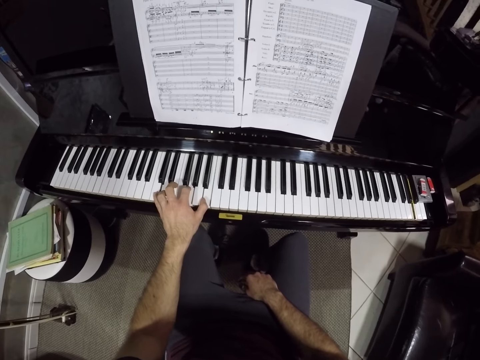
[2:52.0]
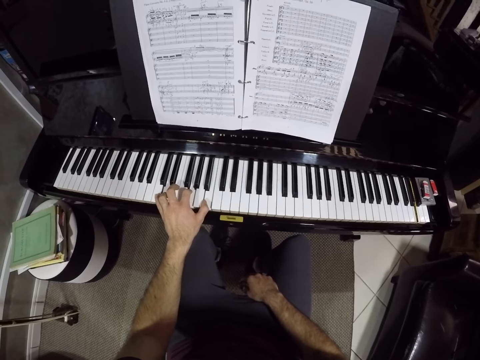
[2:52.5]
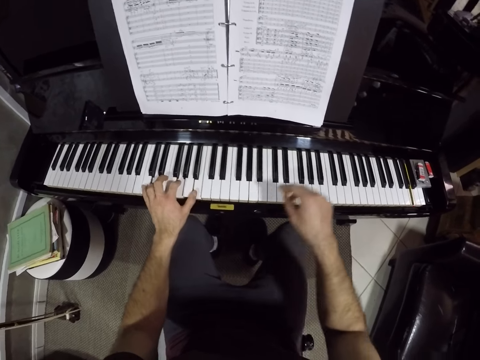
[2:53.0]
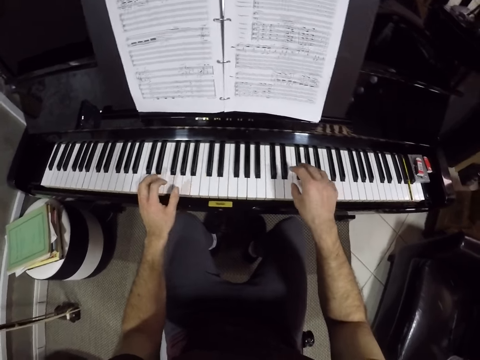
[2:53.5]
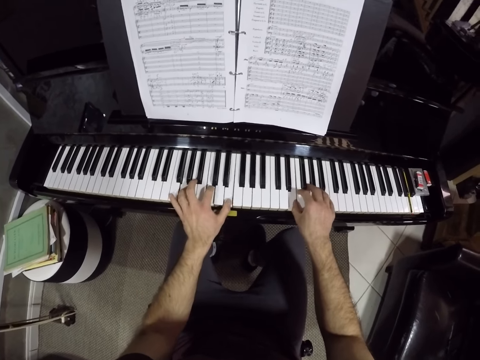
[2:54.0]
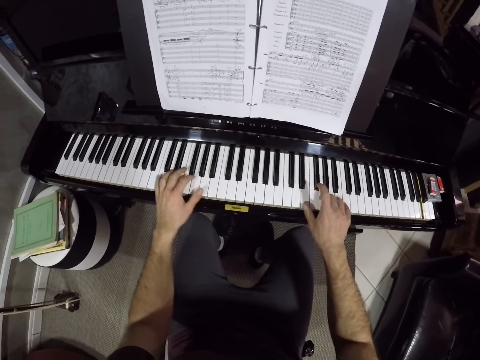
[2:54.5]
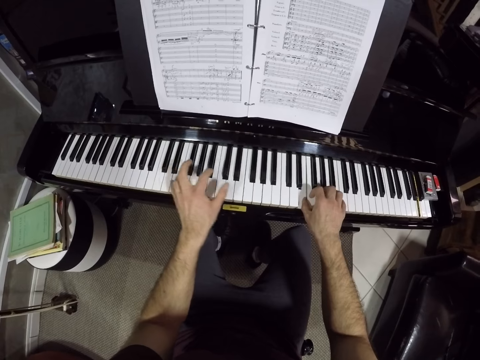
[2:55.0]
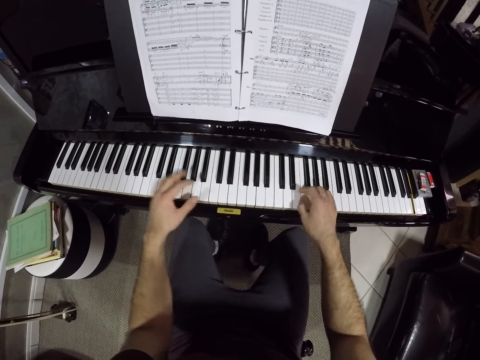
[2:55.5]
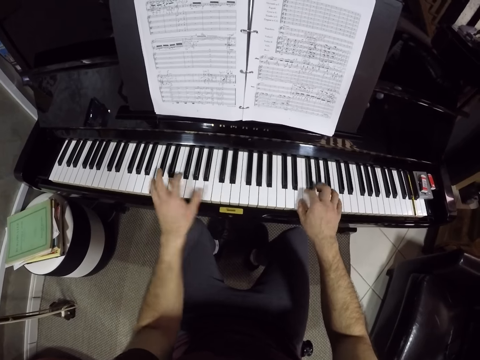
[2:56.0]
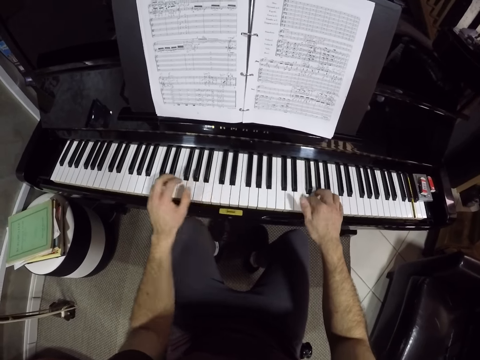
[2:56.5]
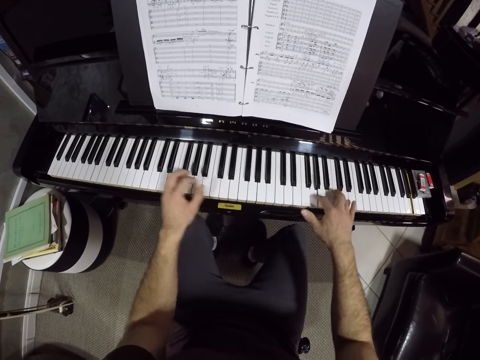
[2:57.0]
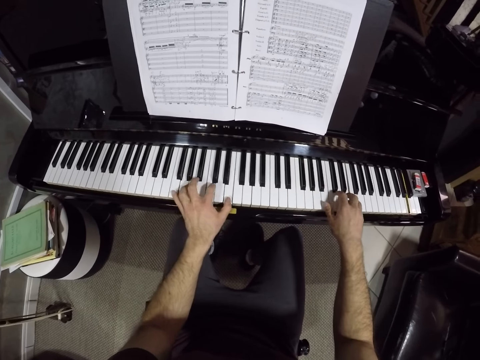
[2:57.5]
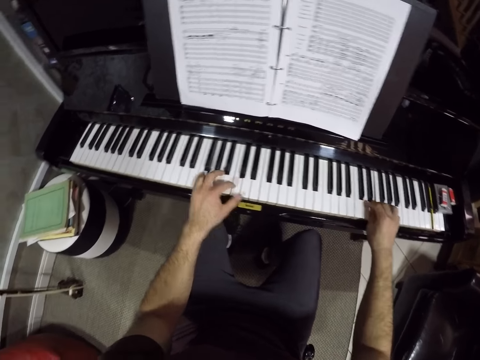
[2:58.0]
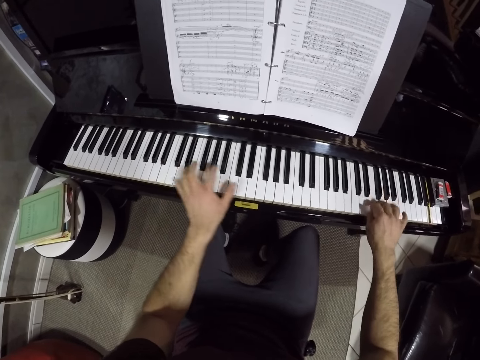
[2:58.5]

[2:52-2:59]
The camera wearer plays the piano with both hands.

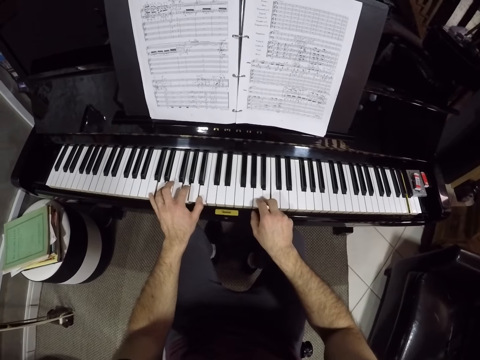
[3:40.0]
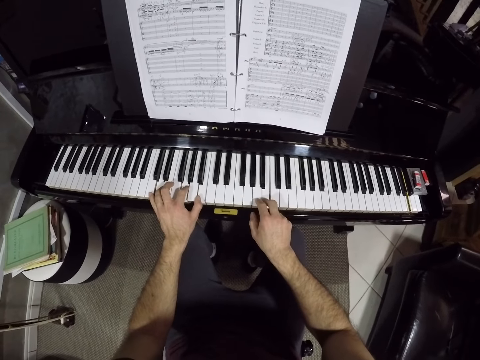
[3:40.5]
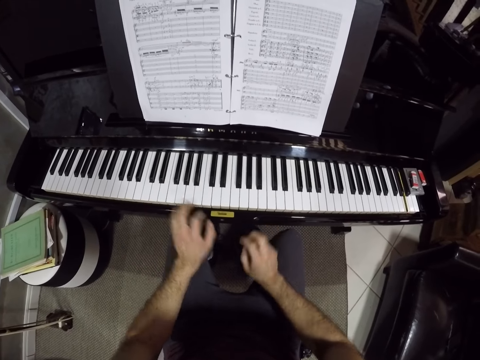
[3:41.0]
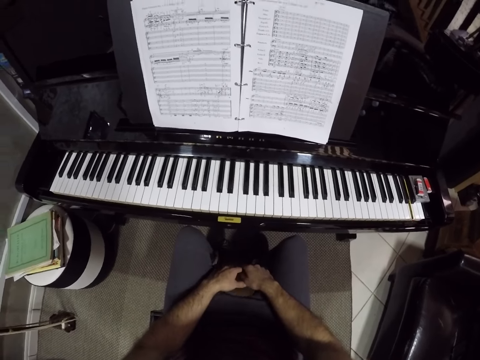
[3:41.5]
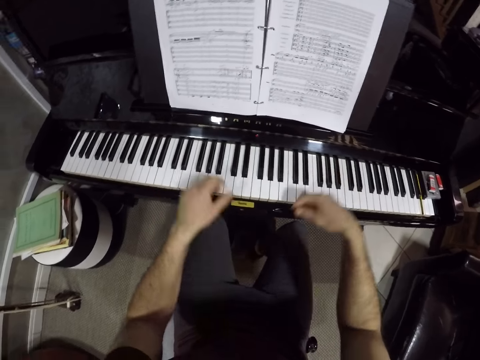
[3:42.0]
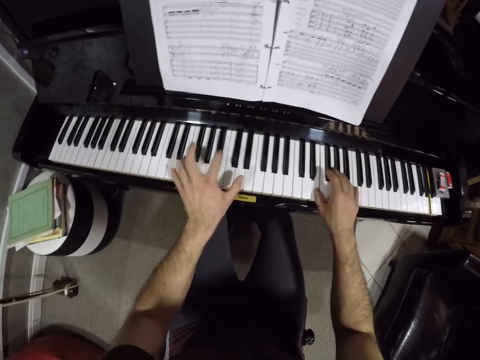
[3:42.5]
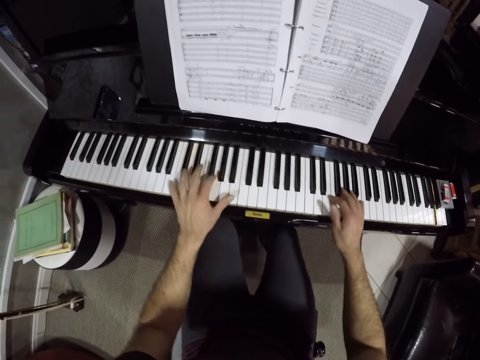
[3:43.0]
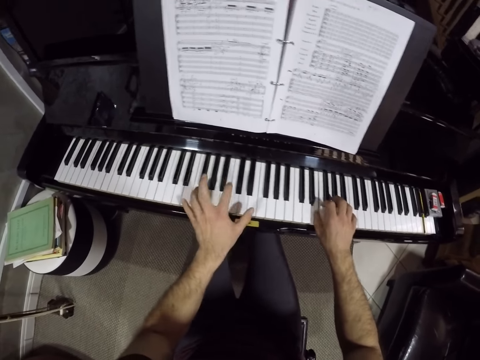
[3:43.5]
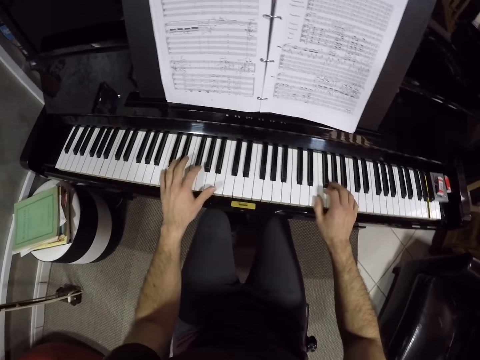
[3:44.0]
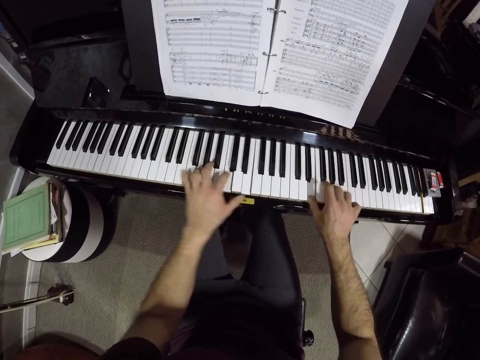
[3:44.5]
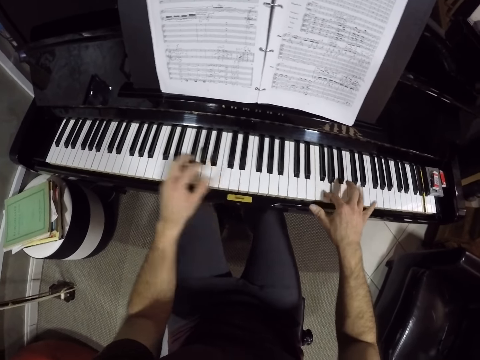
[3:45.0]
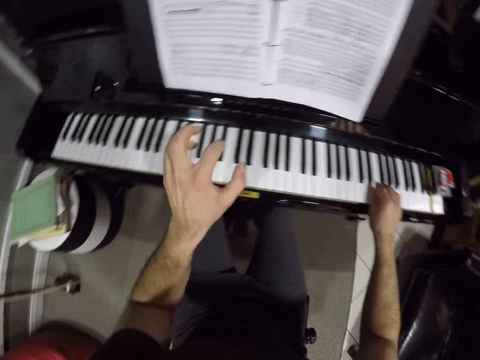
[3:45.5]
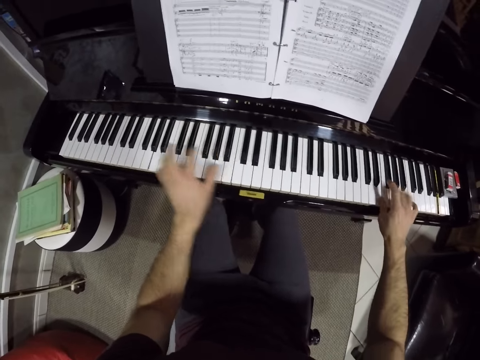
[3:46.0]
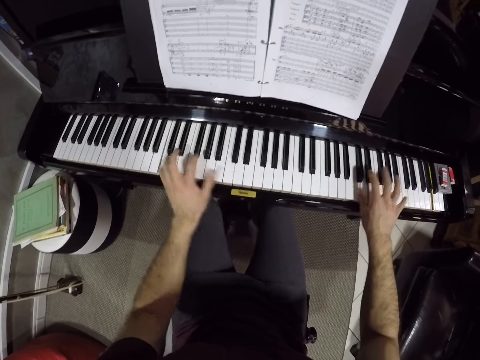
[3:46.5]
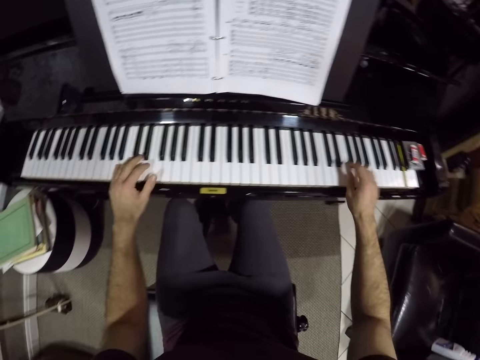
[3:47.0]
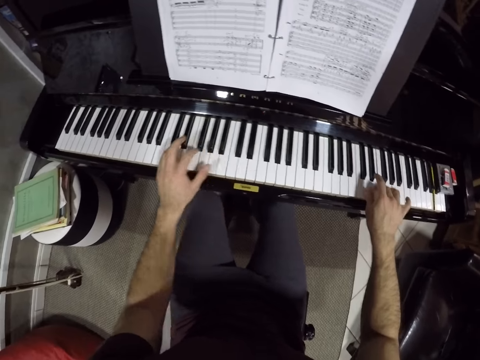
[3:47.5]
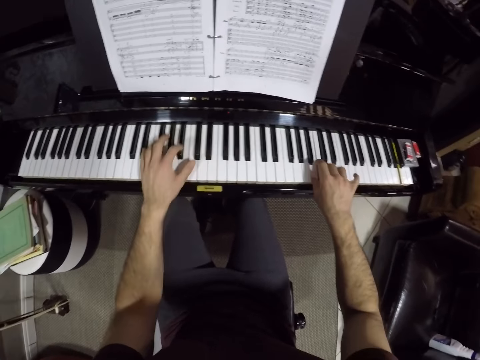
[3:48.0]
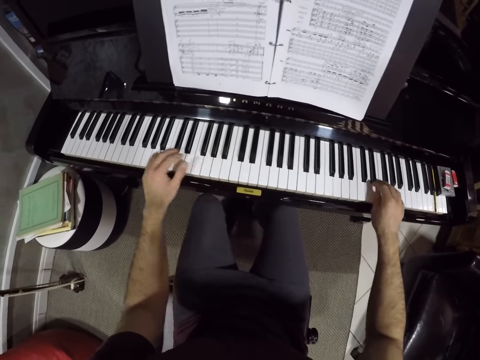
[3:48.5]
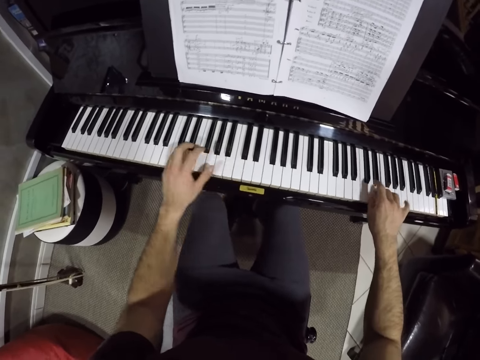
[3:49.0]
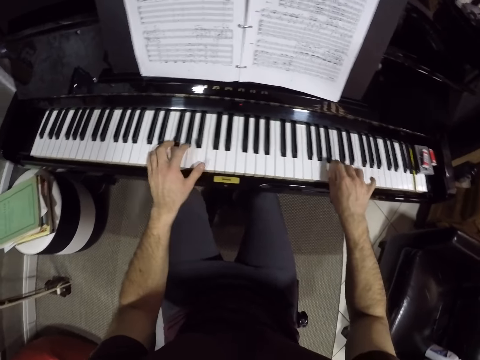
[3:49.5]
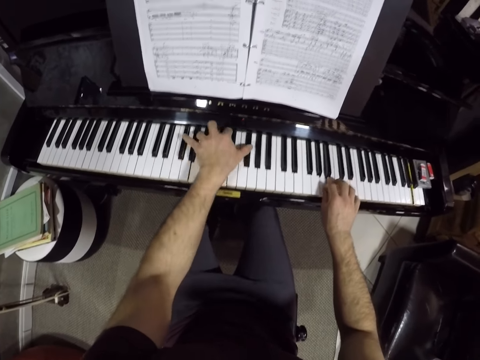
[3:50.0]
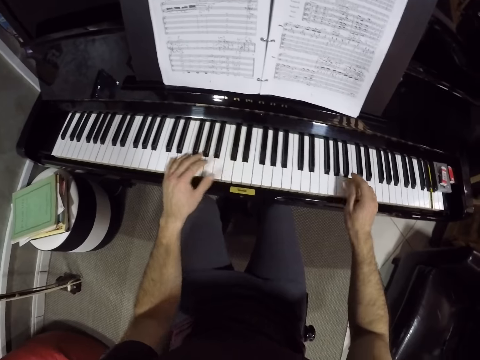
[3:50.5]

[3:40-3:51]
The camera wearer removes the hand from the piano. They play the piano with both hands.

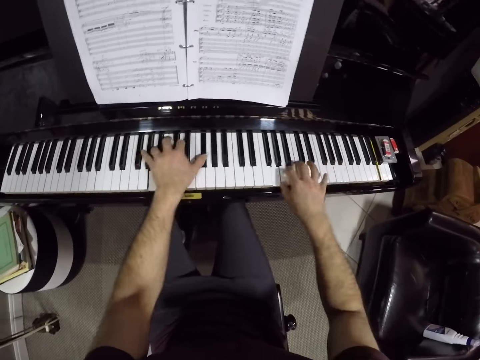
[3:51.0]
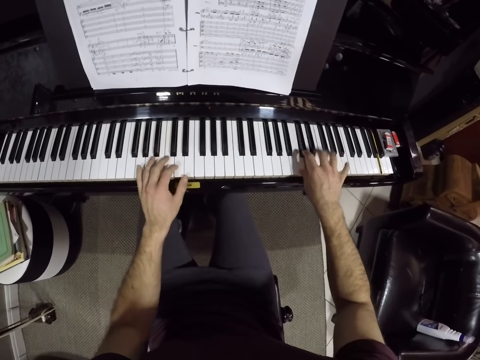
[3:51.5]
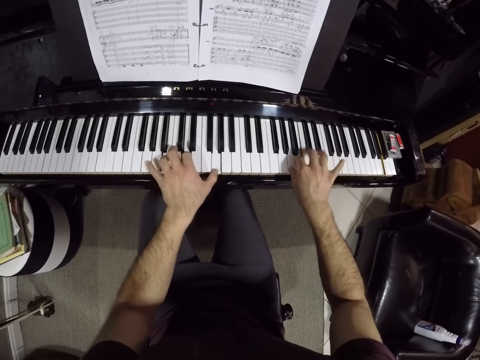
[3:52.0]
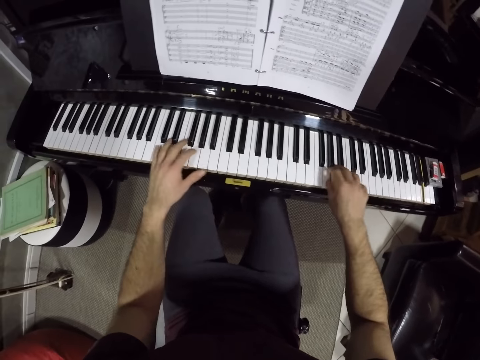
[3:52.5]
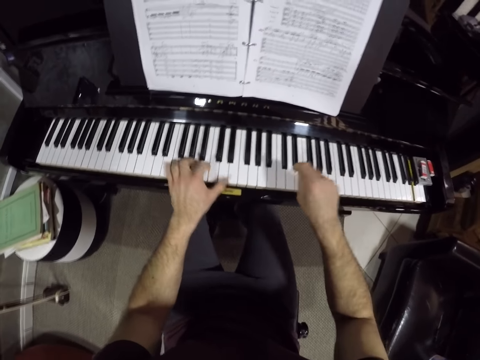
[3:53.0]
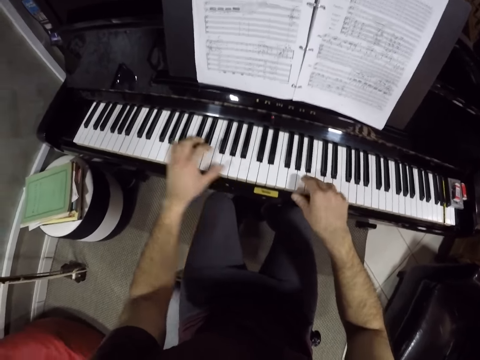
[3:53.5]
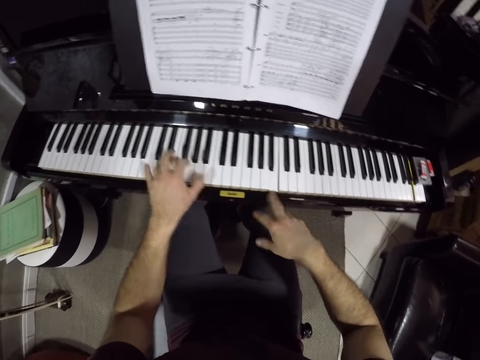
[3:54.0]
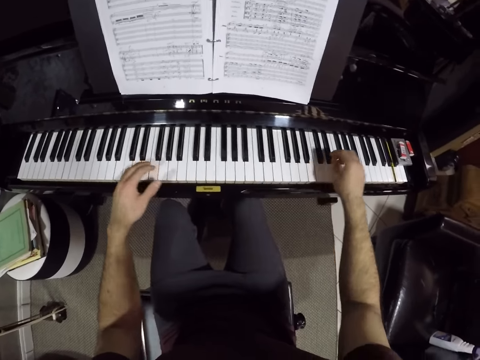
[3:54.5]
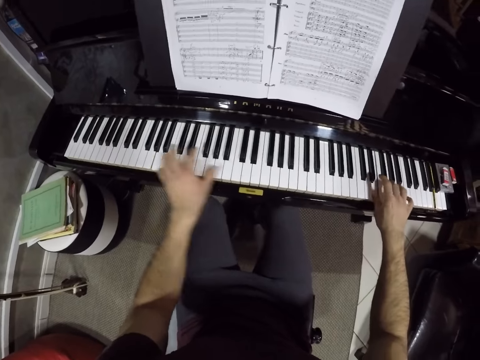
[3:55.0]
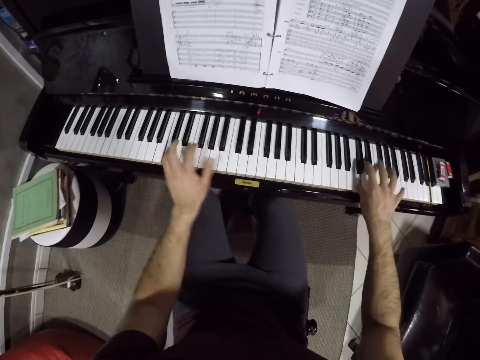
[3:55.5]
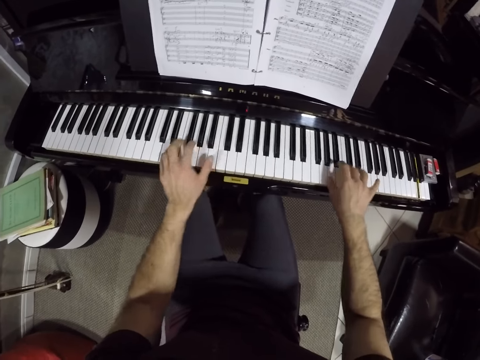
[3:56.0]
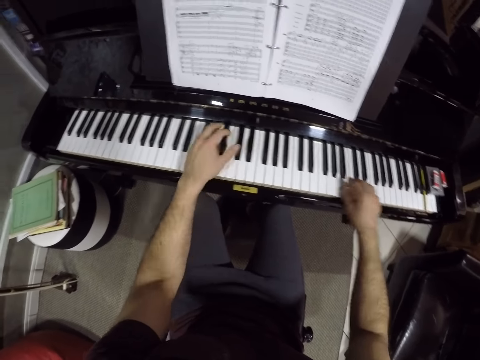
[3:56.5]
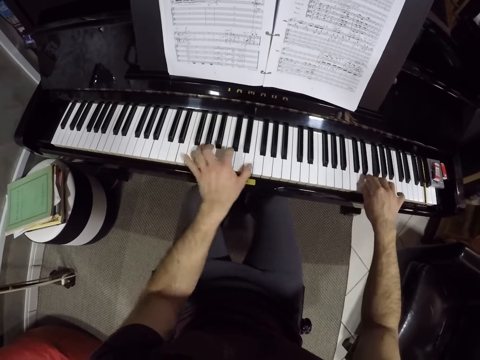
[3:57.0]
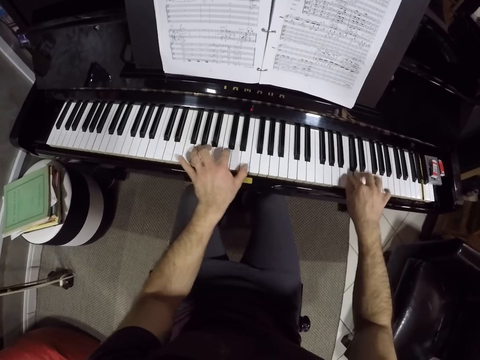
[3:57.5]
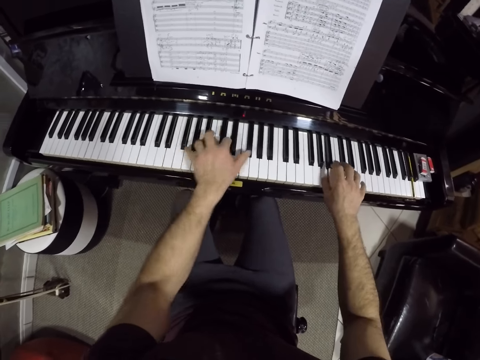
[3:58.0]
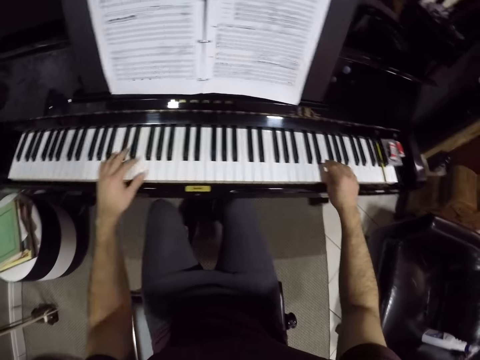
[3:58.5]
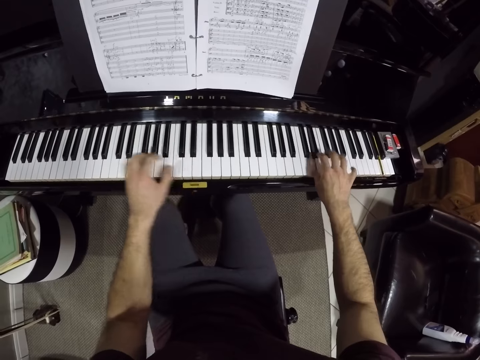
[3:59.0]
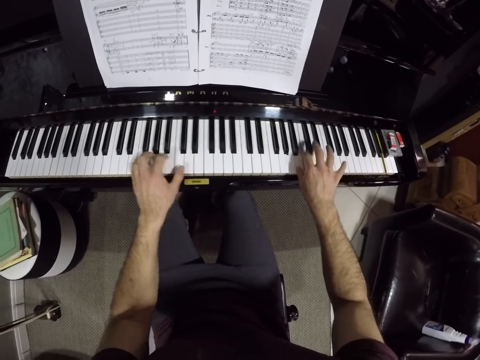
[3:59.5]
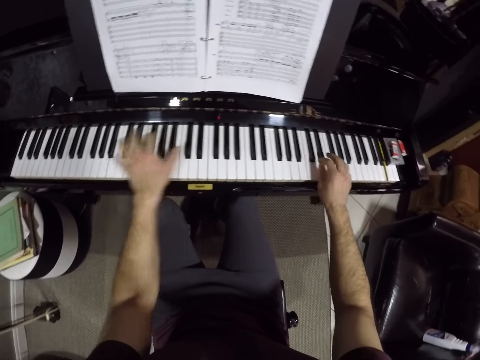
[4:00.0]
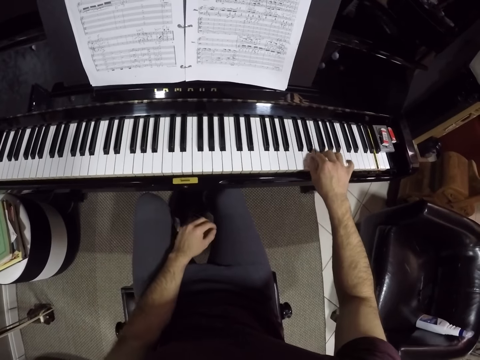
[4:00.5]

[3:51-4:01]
The camera wearer plays the piano with his right hand.
